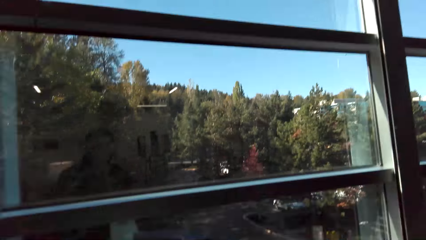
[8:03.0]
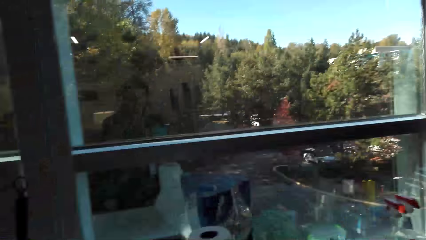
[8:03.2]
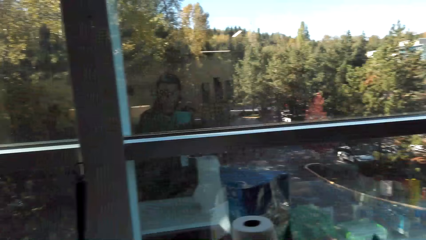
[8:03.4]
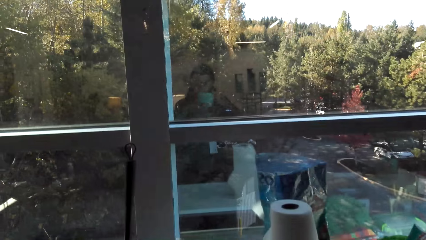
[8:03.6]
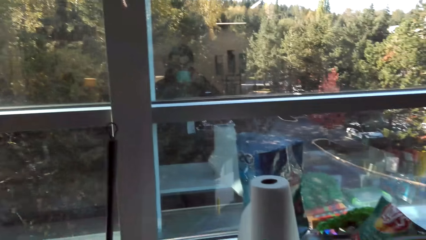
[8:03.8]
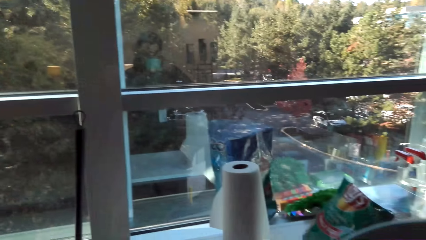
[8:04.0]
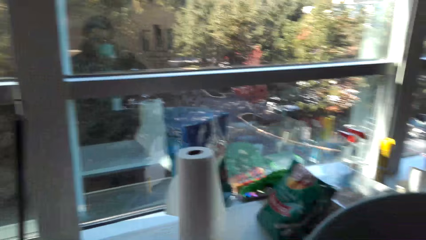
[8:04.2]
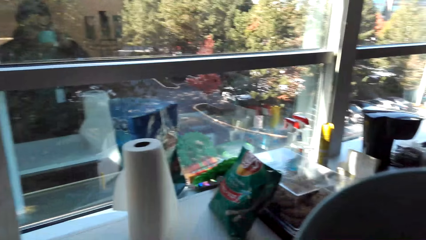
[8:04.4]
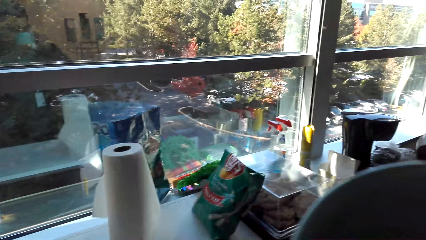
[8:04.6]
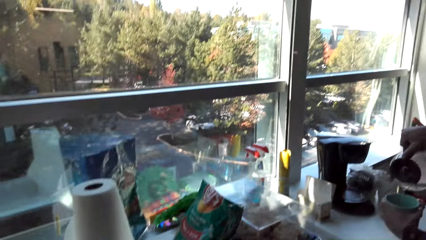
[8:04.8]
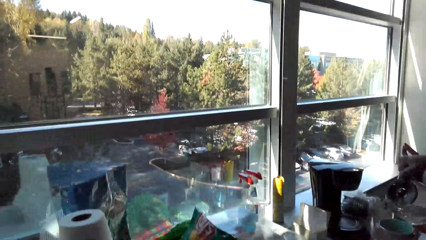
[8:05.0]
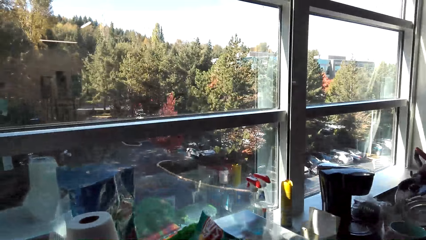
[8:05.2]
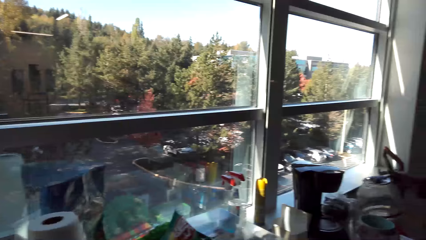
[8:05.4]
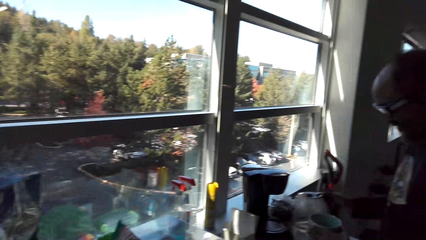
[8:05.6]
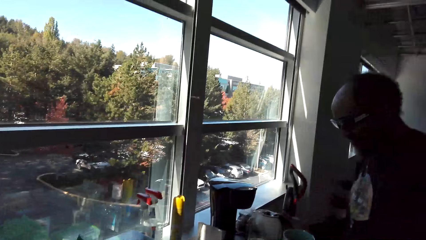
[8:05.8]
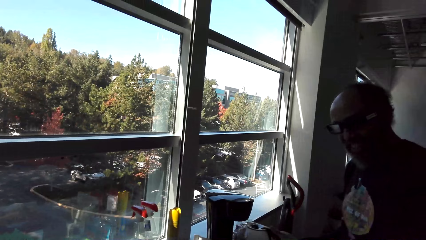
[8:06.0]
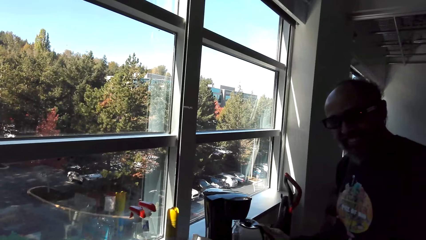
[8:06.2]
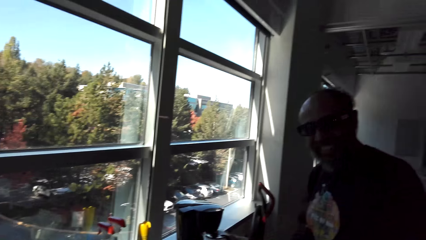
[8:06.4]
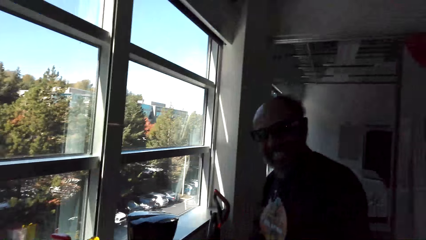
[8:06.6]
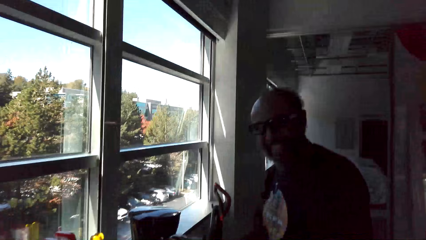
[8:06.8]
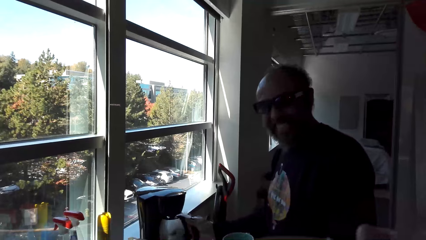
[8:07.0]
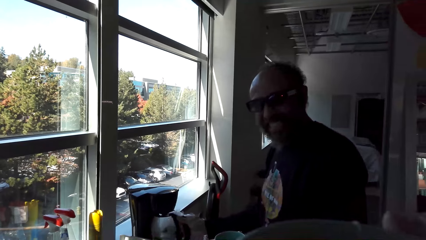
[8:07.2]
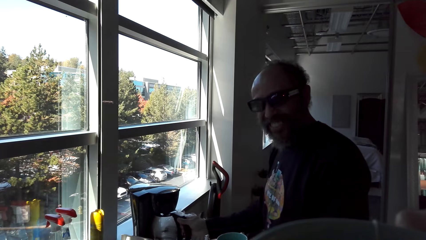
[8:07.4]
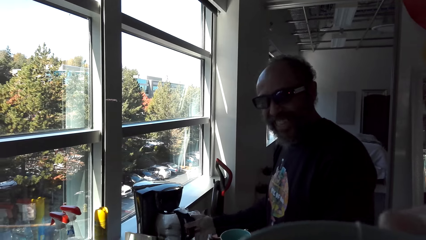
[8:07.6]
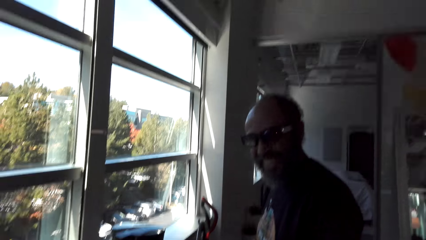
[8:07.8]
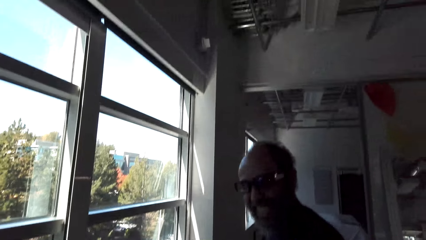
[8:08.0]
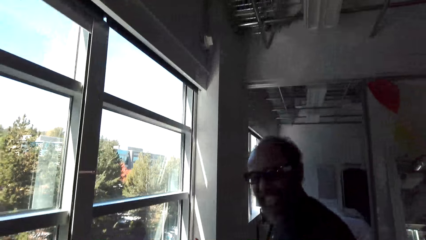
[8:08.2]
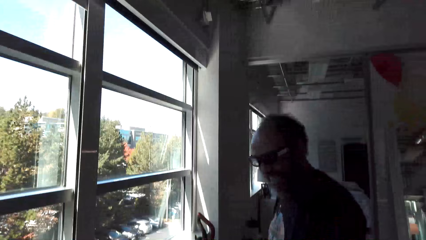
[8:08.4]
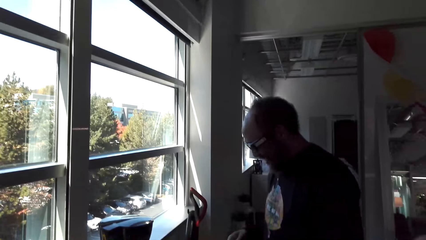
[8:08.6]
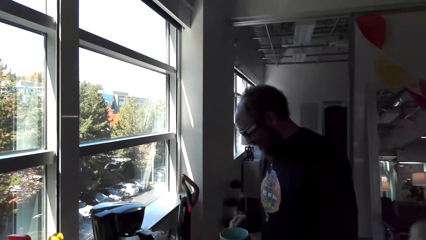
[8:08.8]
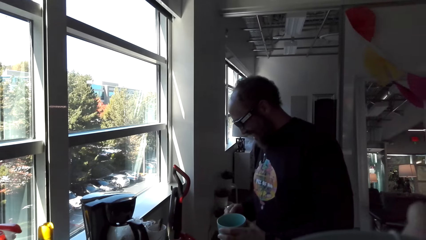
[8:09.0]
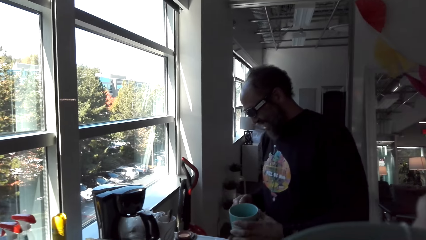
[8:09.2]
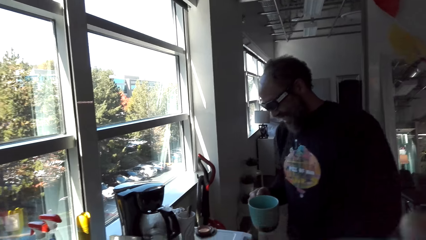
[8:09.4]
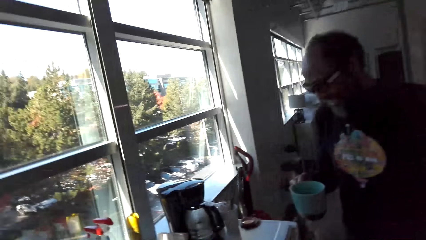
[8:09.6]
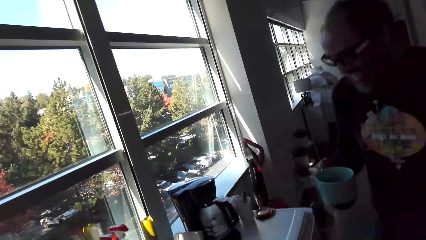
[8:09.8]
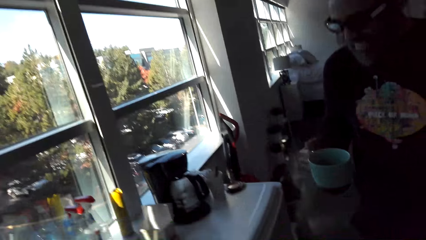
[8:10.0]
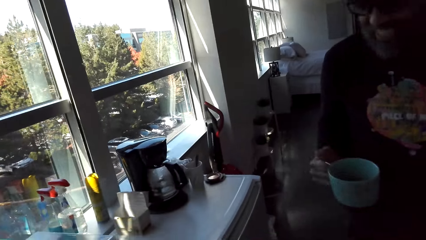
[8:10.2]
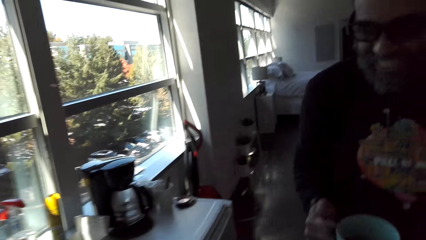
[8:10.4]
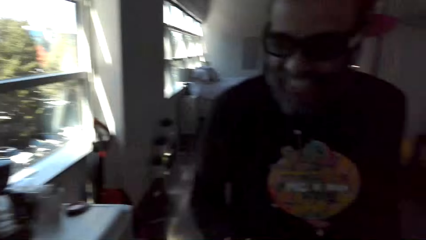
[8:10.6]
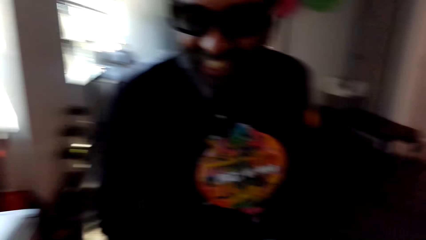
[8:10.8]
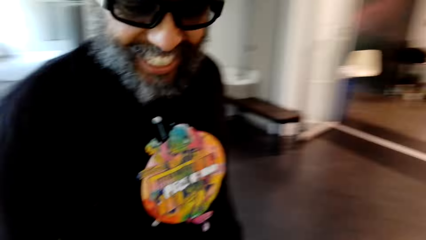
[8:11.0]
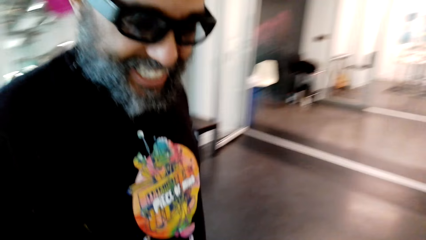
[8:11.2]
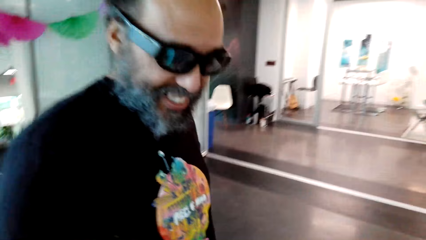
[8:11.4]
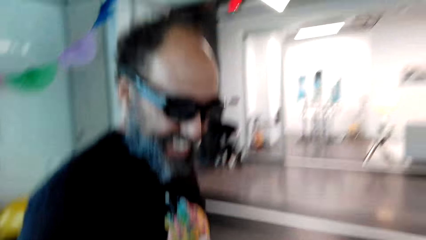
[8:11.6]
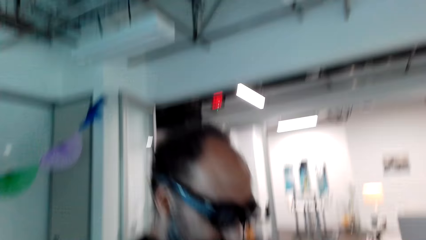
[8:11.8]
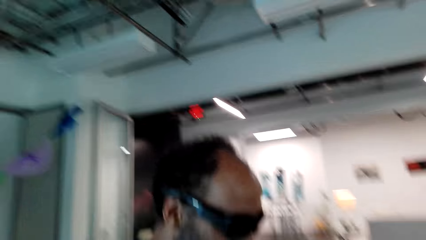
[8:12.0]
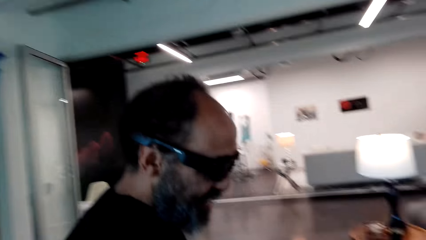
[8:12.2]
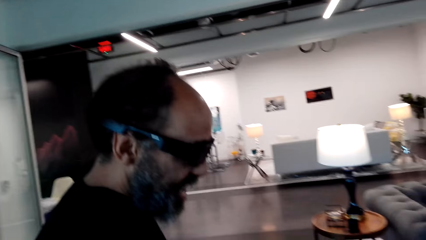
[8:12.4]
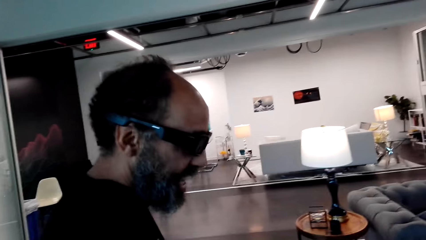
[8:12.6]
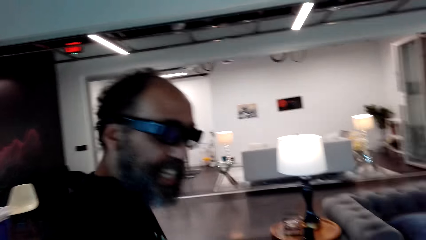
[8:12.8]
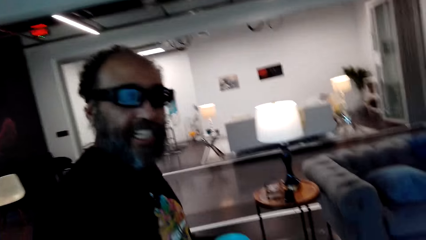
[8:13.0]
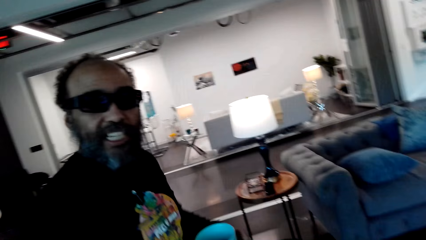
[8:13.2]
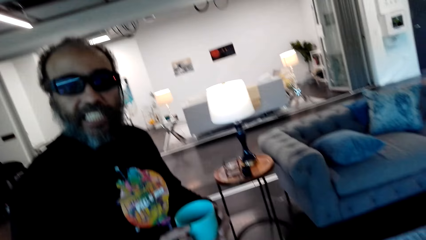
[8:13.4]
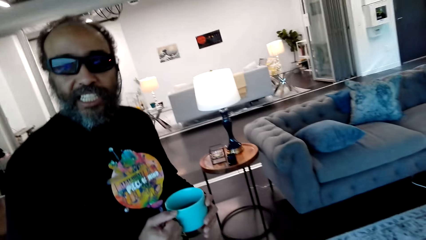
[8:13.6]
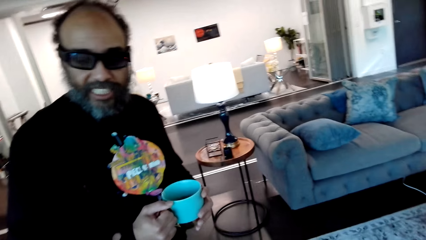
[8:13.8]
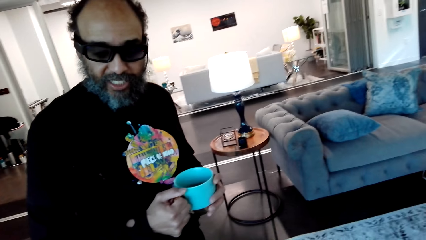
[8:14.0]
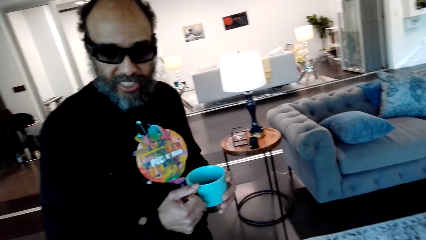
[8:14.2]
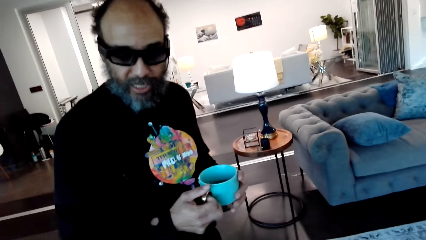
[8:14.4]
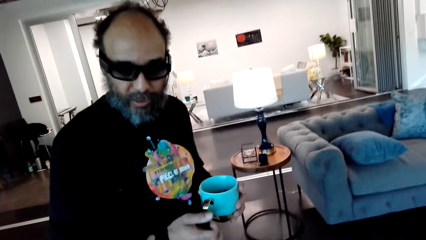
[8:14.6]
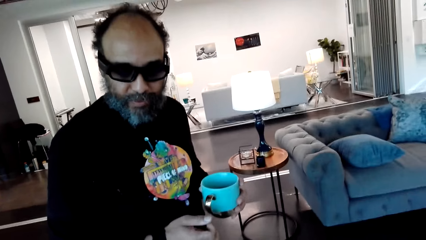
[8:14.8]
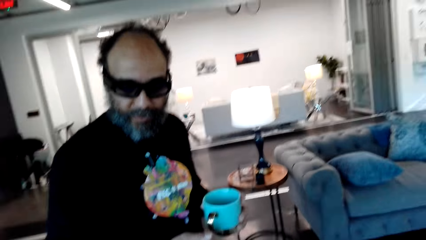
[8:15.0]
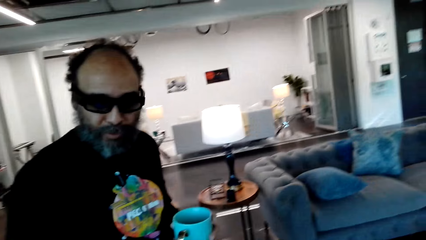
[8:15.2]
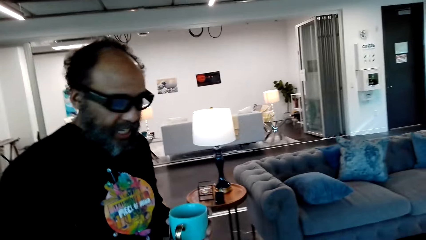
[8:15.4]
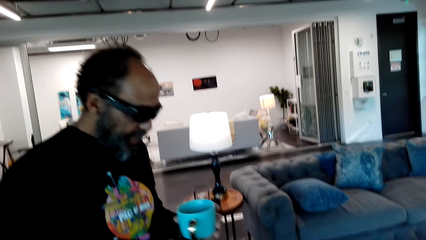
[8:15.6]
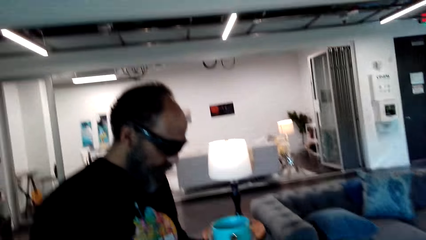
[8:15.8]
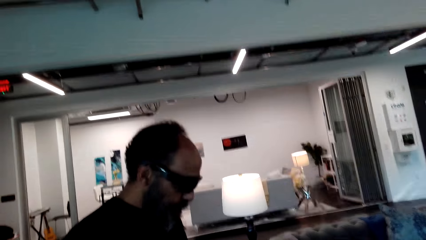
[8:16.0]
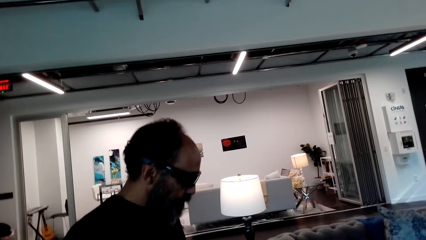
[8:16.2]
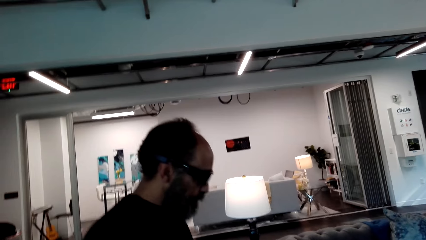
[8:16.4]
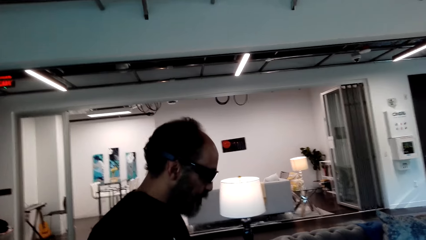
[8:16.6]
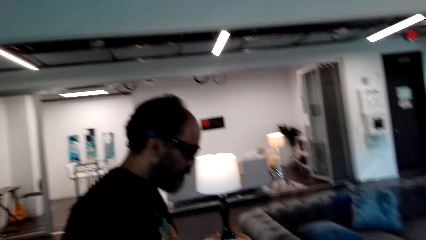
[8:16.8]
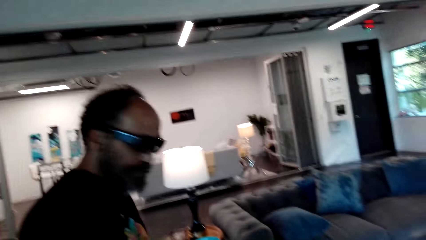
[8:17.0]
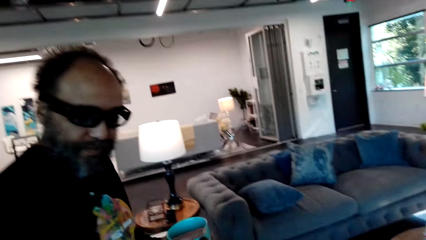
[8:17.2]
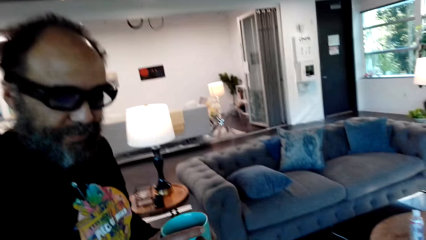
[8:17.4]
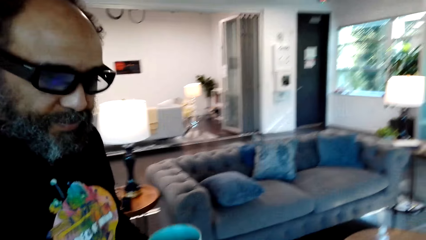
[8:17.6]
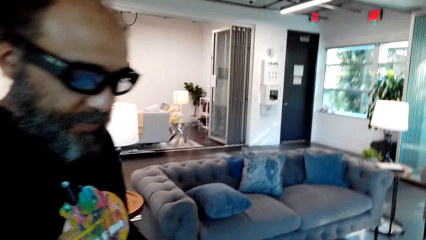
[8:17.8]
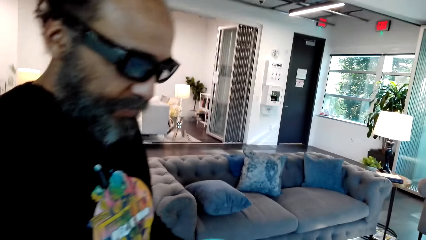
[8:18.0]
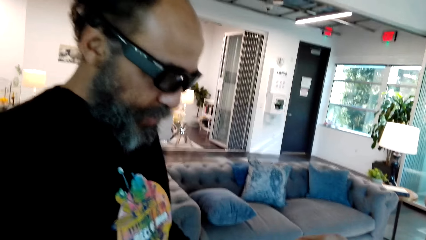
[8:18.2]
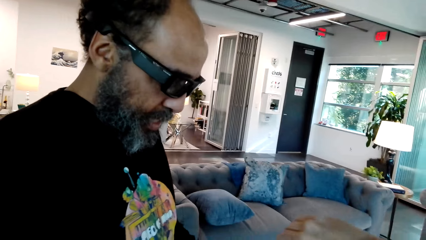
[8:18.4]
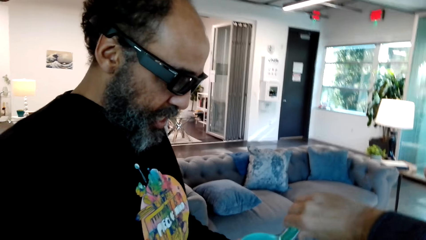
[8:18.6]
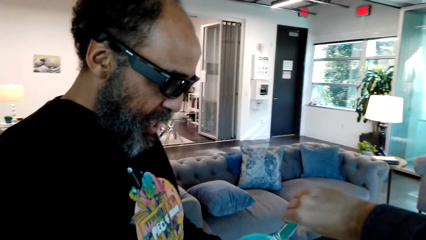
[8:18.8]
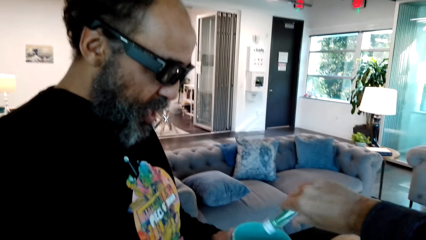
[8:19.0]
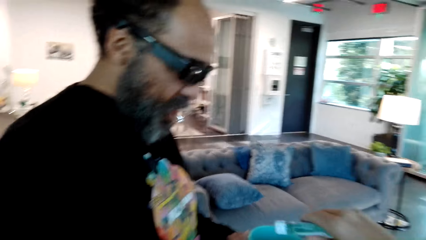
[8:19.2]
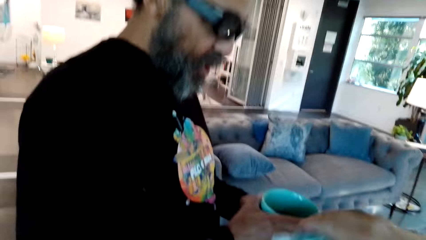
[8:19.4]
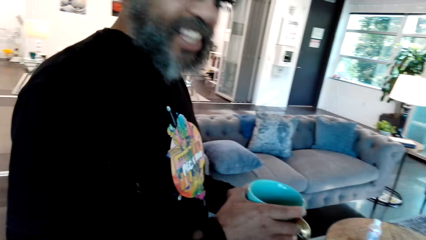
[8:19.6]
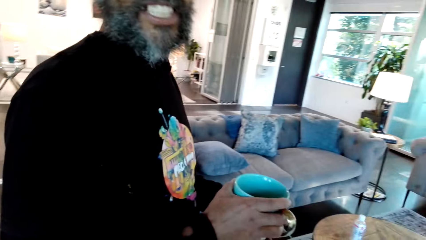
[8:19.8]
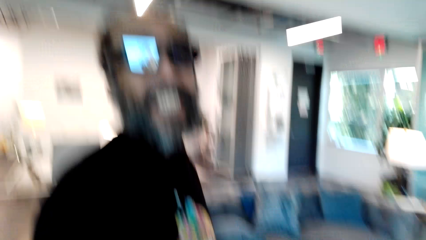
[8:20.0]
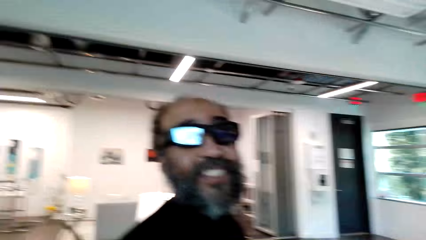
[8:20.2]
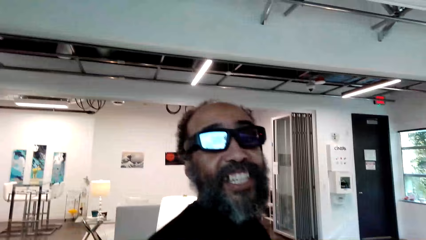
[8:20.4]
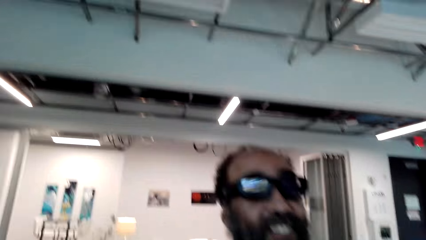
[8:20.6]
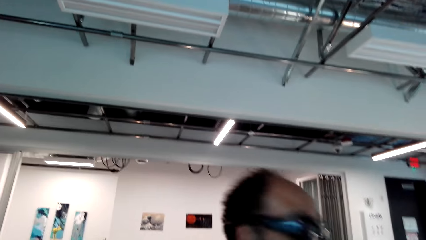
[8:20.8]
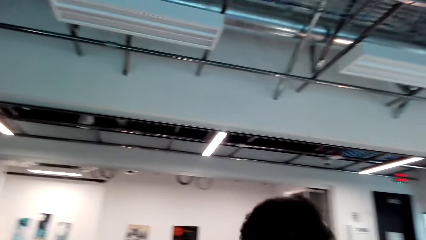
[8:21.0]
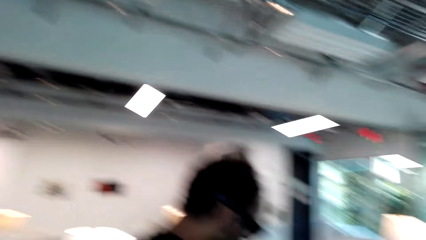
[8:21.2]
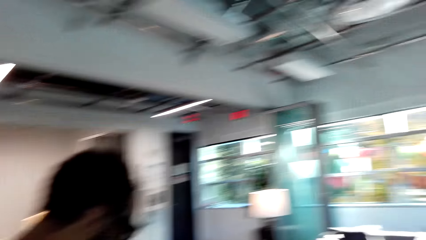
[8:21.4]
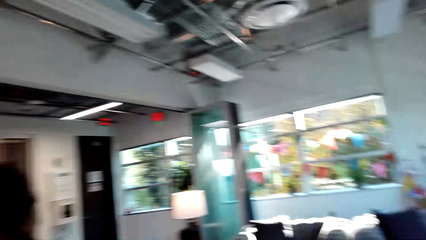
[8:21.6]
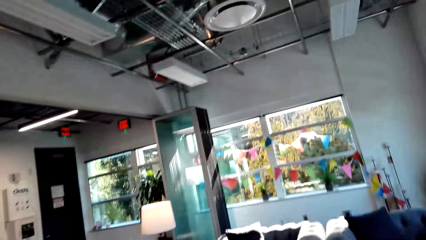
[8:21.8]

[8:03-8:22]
The camera wearer drinks the tea. A man pours water into the tea cup. The camera wearer talks with the man. The man walks away from the electric kettle. The camera wearer cheers with the man, walks beside the man, and walks to the table. The man walks to the couch. The camera wearer stands beside the man and pours the liquid in the cup.
